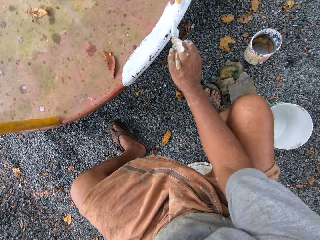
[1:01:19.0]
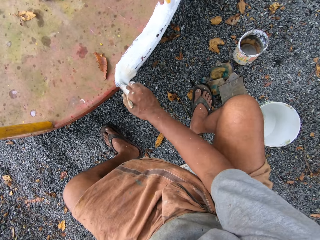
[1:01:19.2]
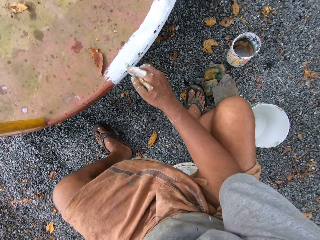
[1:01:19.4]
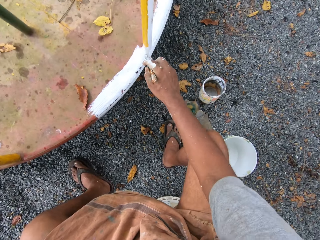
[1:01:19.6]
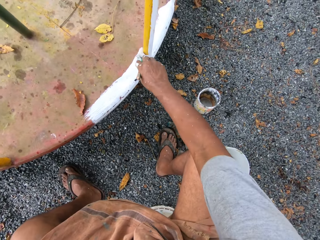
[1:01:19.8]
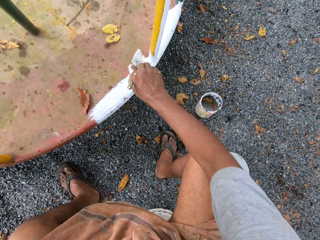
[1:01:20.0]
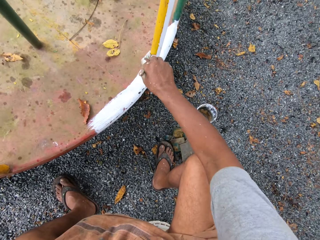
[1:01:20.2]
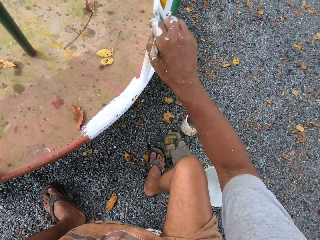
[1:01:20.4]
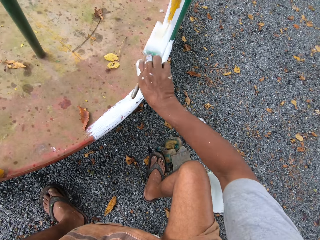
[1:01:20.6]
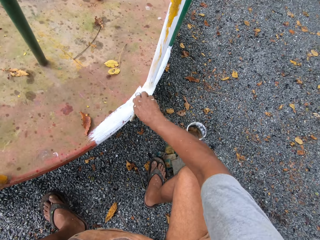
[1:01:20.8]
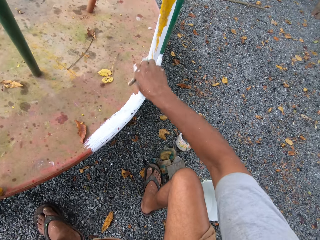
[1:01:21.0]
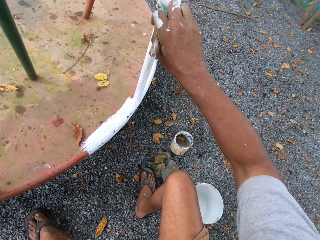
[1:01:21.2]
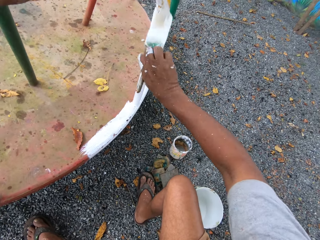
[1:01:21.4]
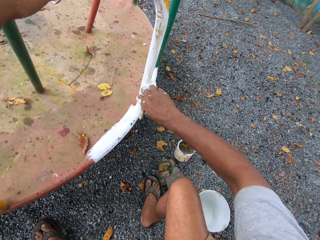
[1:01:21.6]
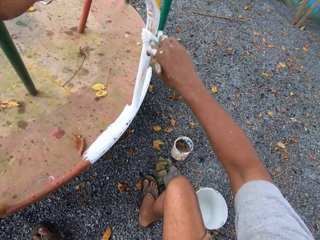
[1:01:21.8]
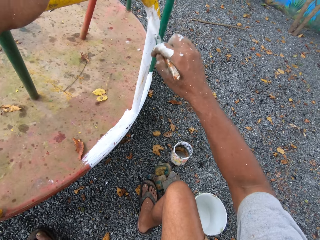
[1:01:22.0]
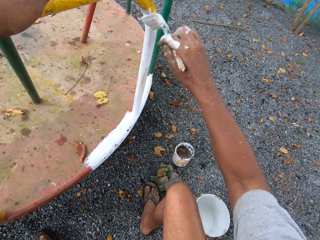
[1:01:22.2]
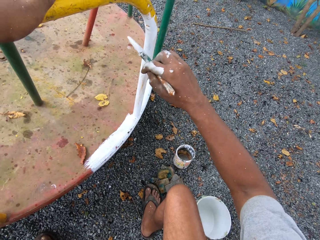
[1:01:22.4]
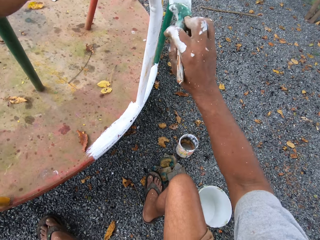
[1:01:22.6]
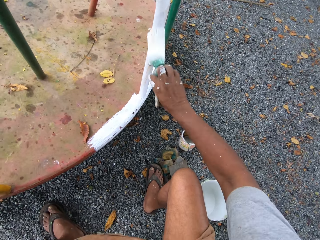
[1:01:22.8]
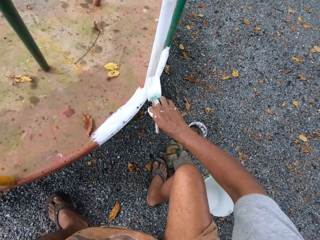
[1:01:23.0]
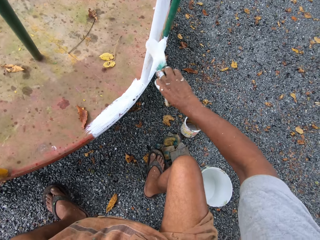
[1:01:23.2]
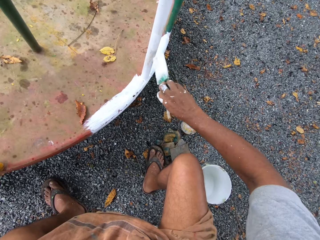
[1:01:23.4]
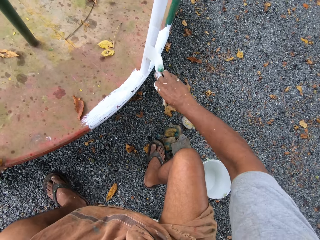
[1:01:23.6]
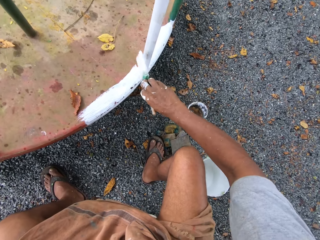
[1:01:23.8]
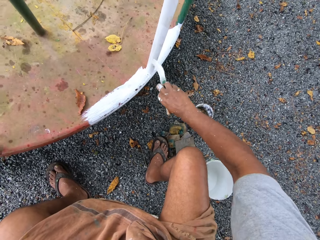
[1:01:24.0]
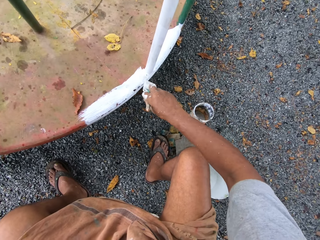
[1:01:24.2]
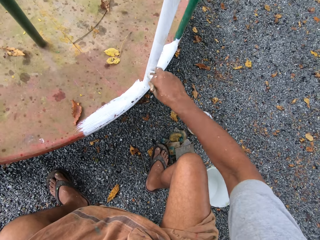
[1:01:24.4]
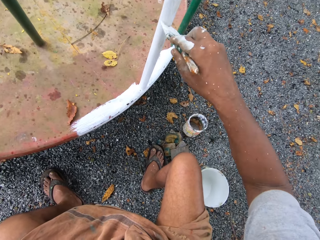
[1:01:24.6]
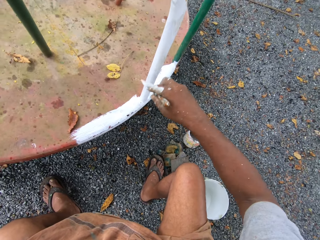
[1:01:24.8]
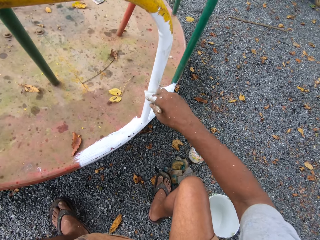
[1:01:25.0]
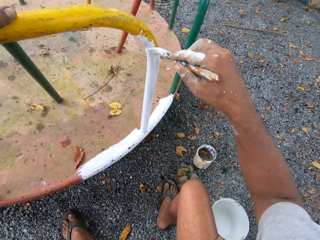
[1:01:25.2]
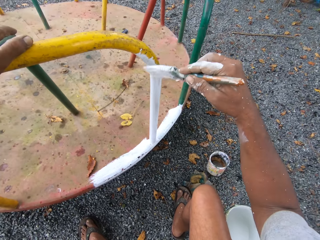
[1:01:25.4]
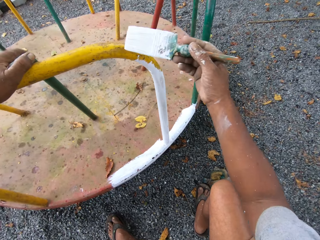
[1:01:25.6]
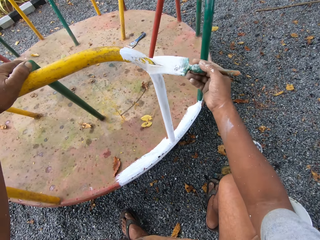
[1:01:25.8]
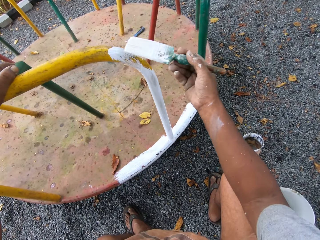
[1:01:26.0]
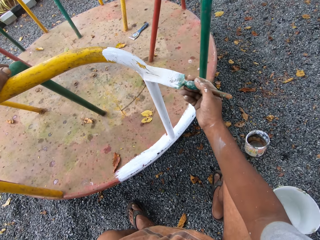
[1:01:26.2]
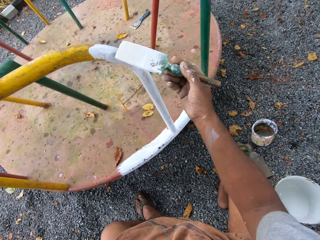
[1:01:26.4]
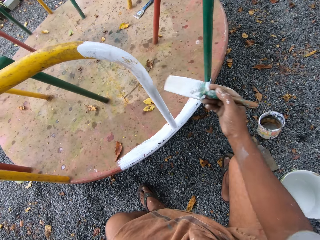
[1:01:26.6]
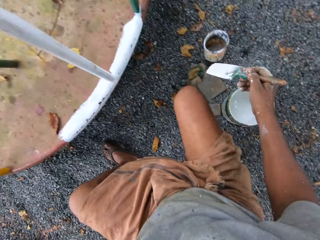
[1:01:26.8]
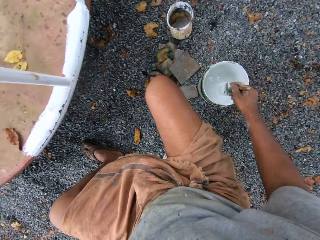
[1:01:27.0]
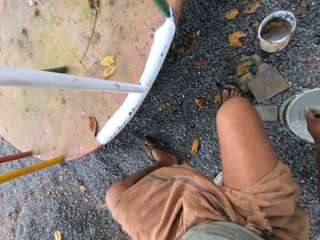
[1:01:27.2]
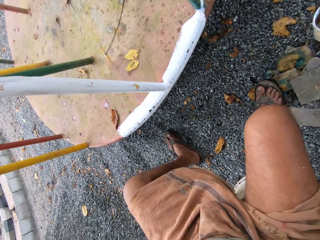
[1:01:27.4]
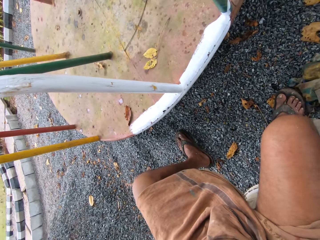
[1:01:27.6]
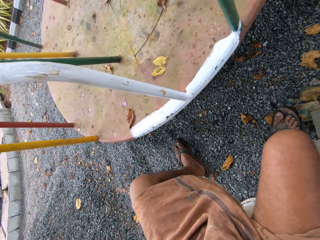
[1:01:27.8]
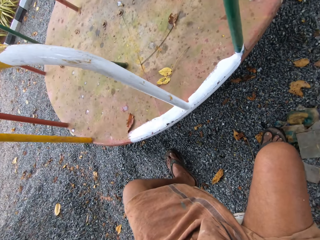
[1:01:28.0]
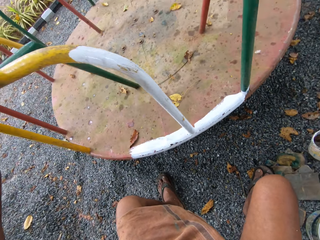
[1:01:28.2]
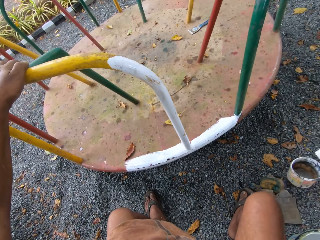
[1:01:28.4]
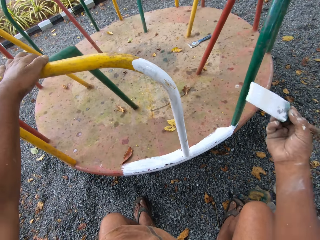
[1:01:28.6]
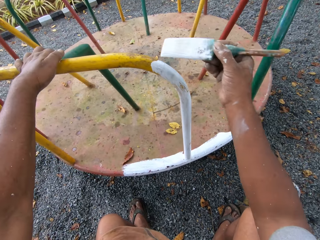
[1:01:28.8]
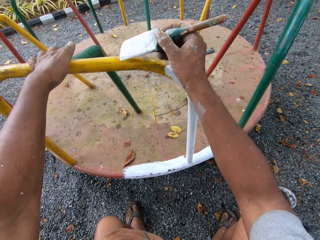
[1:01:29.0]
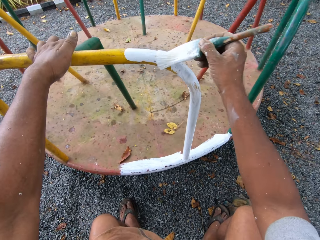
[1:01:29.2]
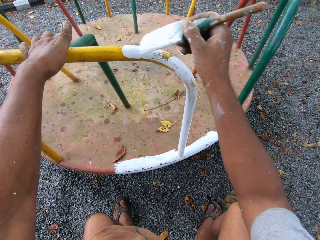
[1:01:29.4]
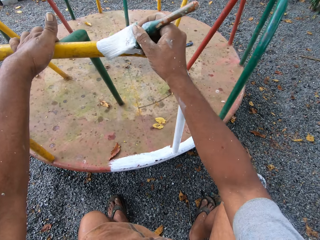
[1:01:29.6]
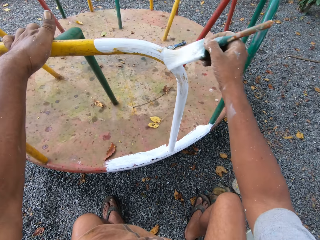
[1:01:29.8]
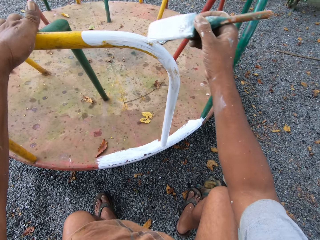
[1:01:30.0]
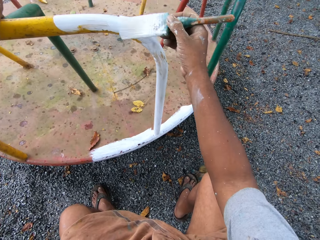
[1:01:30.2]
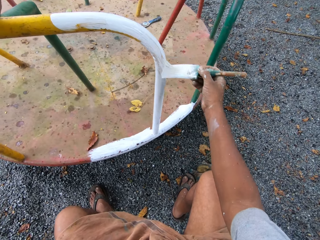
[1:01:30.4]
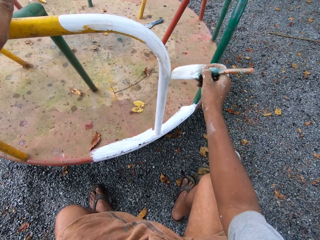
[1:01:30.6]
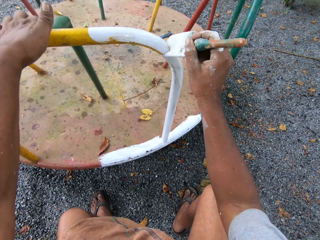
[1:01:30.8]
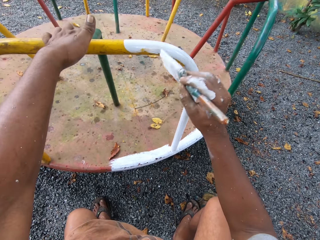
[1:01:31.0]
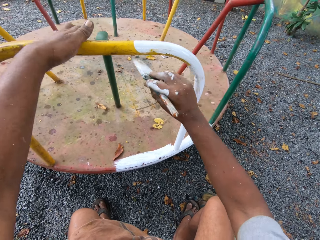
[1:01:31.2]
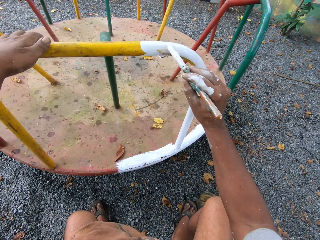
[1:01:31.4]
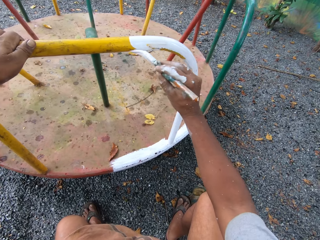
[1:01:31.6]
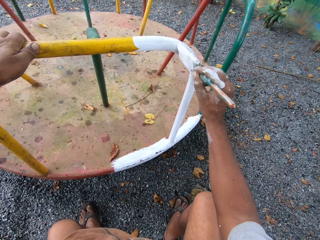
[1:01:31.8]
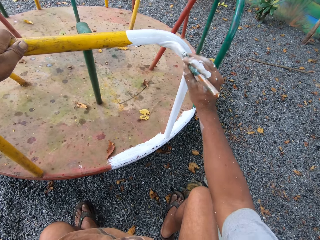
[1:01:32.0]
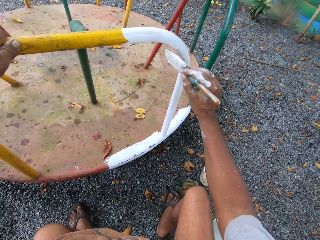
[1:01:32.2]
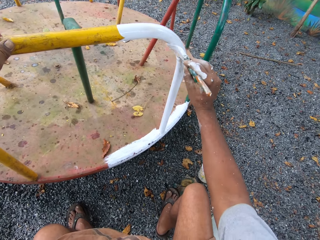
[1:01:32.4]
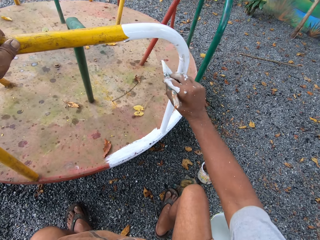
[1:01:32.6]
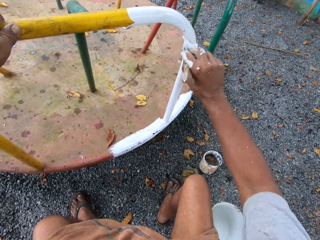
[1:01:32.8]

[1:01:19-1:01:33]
The camera wearer holds a round swing or roundabout with his left hand. He paints the round swing. He dips the paintbrush into the paint can on the ground. He paints the roundabout with the paintbrush.

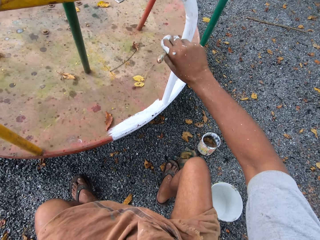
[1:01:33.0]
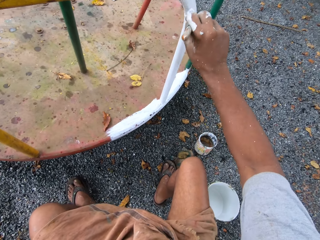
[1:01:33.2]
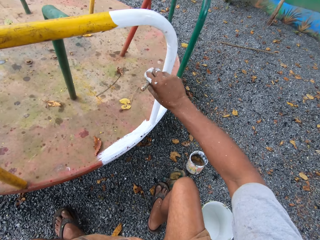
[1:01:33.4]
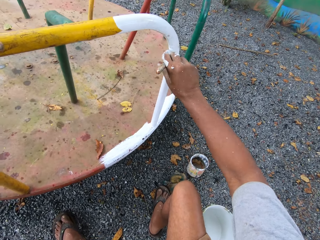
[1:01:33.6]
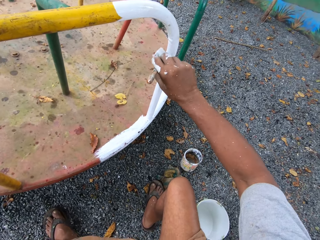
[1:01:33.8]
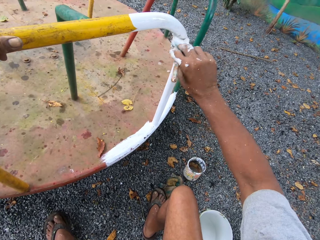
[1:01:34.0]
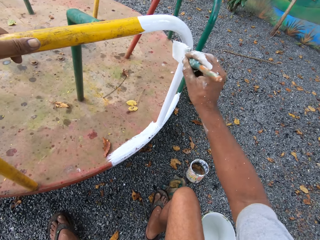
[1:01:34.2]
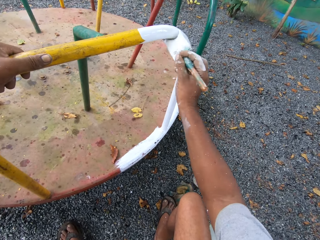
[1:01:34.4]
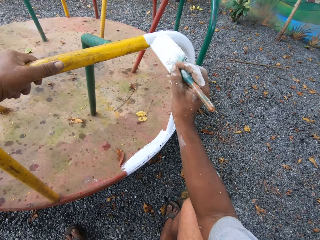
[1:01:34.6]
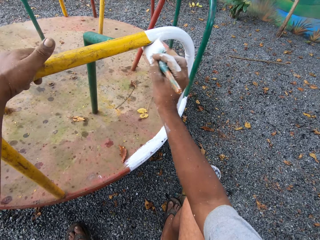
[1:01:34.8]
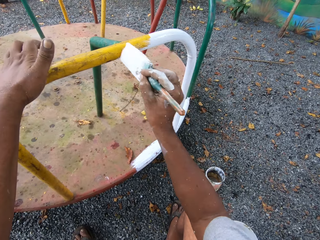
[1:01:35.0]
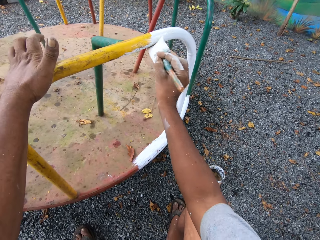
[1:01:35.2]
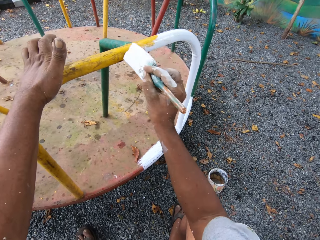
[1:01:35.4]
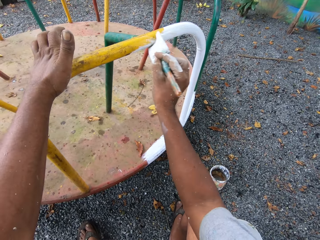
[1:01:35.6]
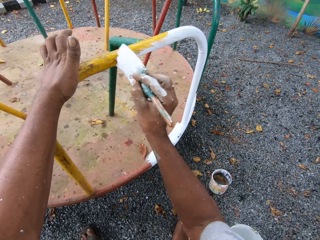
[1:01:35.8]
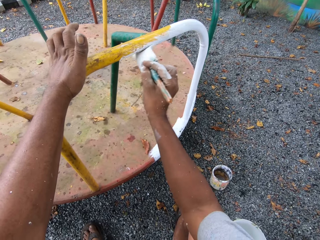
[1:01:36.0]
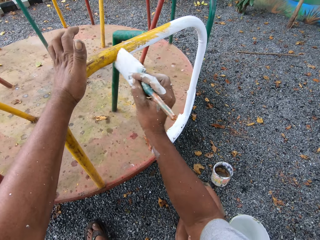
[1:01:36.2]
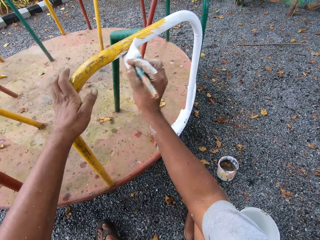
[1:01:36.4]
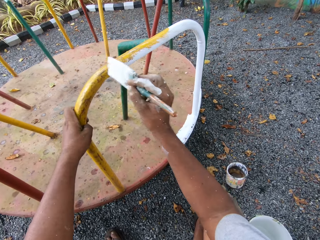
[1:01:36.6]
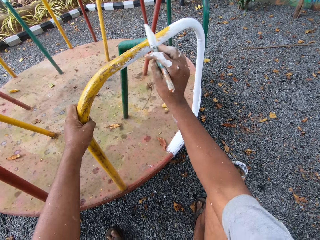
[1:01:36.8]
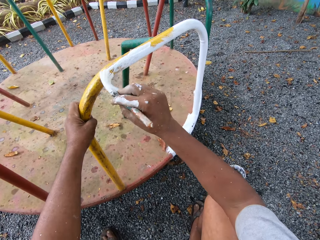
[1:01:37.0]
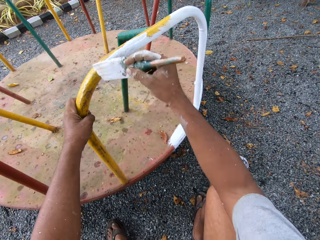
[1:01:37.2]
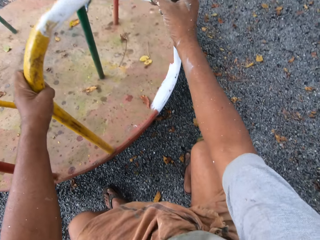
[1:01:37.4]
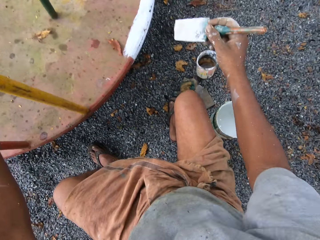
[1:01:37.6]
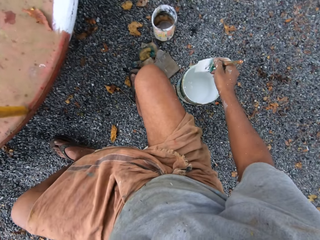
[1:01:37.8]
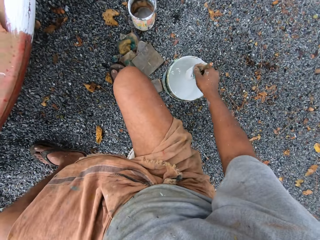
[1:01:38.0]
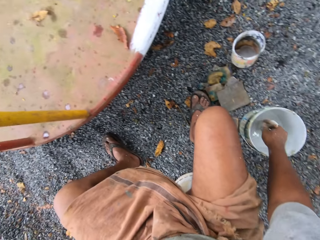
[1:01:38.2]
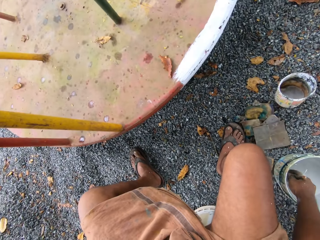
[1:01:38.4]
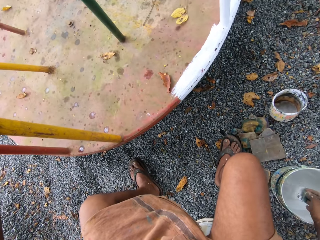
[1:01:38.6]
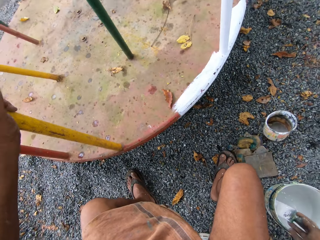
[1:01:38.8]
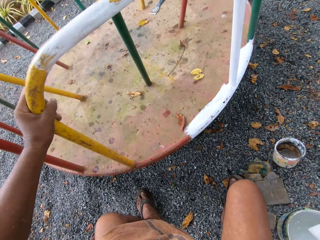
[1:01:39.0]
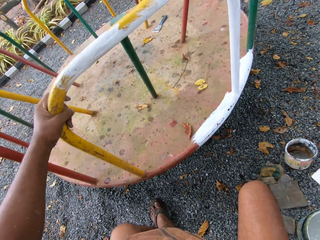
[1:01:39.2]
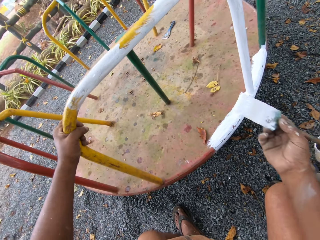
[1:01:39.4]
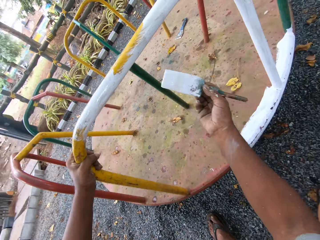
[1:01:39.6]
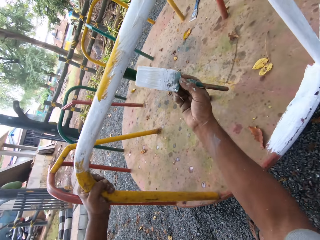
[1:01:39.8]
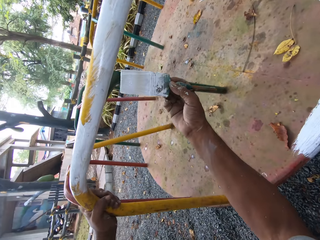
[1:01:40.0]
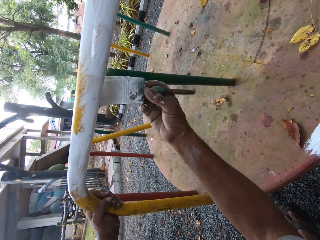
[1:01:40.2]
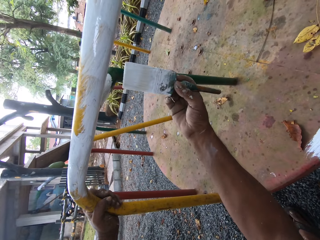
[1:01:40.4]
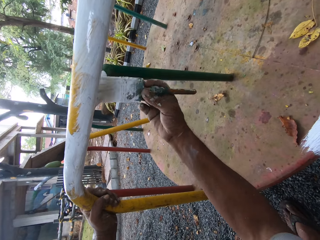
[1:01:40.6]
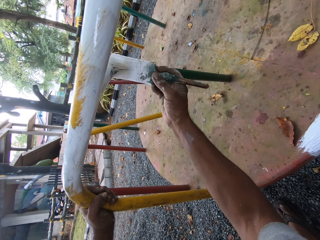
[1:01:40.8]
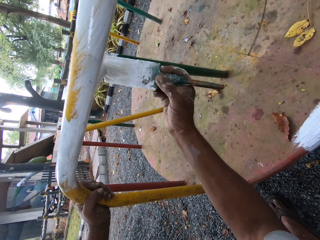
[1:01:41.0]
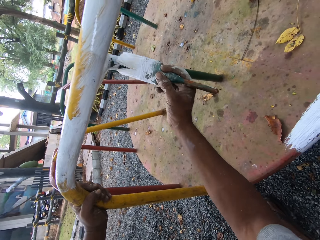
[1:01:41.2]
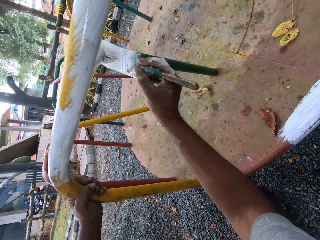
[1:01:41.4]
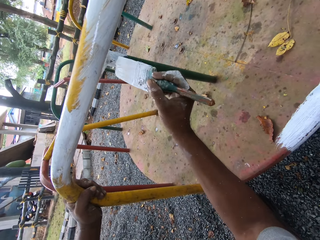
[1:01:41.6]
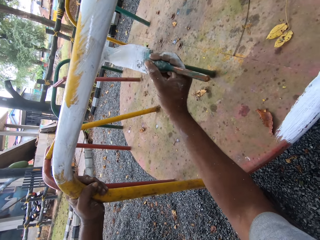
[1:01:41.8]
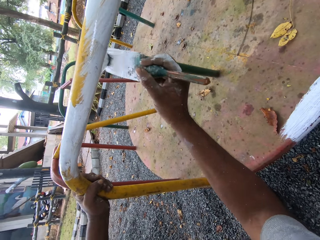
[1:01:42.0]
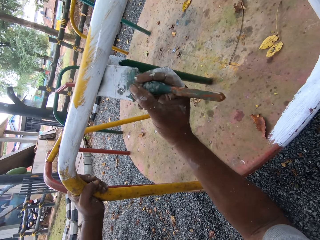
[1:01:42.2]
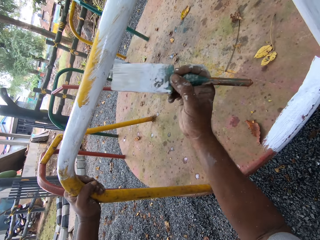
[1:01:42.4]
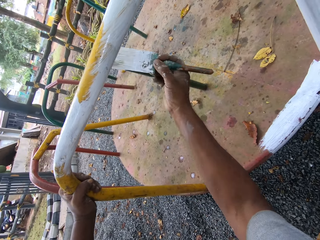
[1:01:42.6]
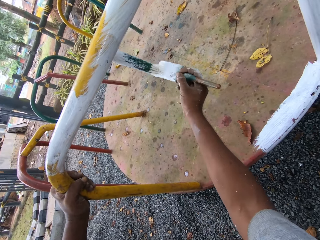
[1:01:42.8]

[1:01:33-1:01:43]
The camera wearer holds a round swing or roundabout. They paint the round swing. They dip the paintbrush into the paint can on the ground. They brush in the paint can. They paint the roundabout with the paintbrush.
